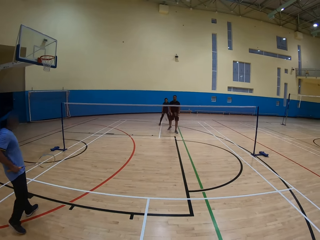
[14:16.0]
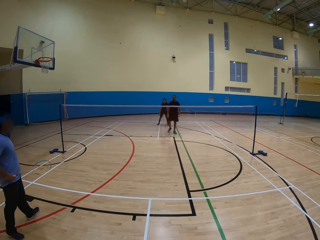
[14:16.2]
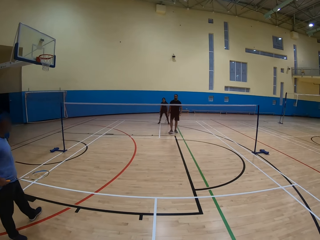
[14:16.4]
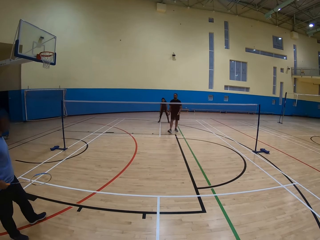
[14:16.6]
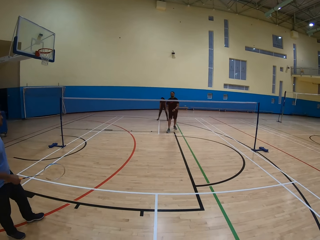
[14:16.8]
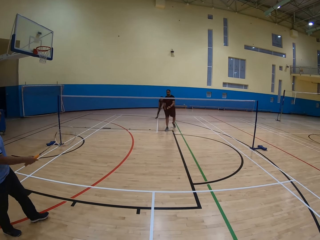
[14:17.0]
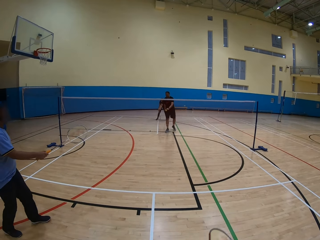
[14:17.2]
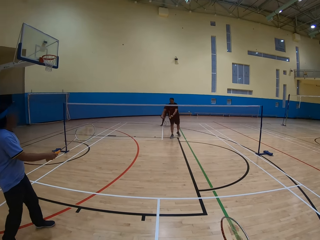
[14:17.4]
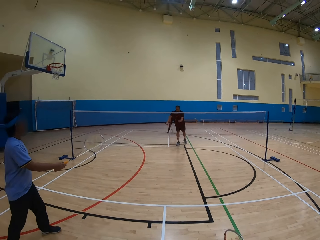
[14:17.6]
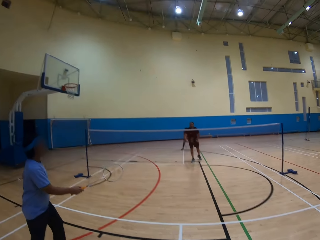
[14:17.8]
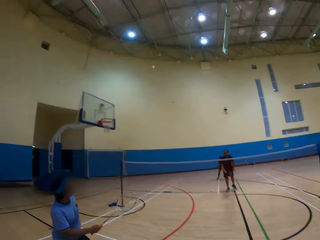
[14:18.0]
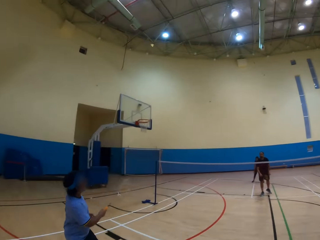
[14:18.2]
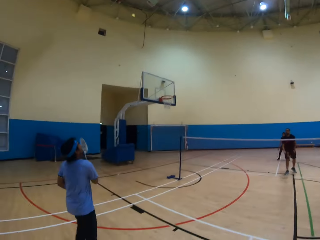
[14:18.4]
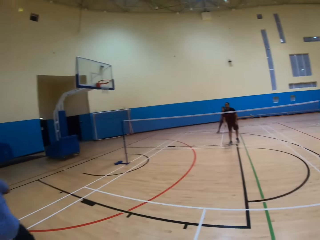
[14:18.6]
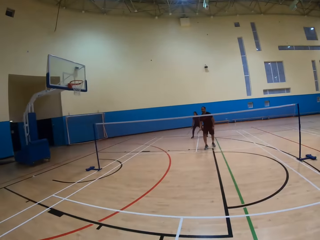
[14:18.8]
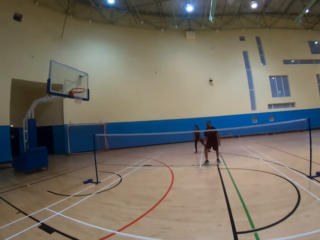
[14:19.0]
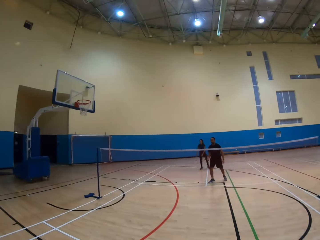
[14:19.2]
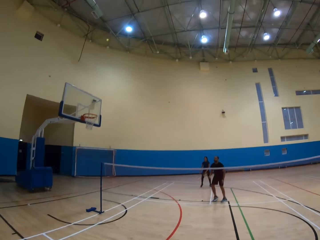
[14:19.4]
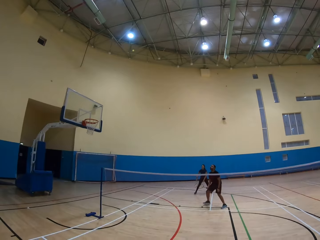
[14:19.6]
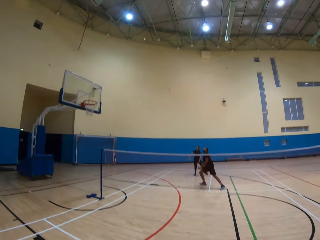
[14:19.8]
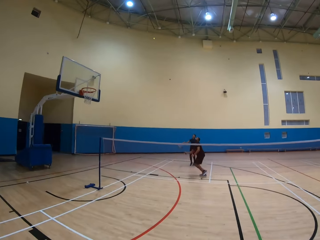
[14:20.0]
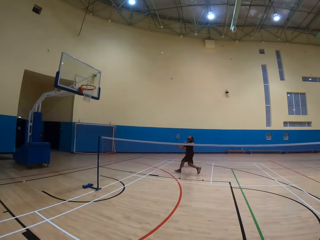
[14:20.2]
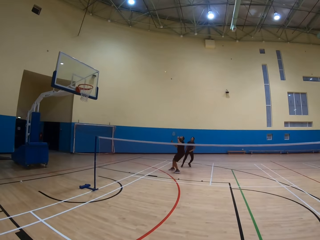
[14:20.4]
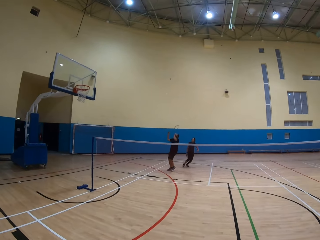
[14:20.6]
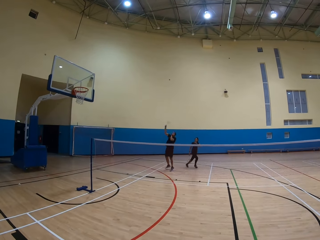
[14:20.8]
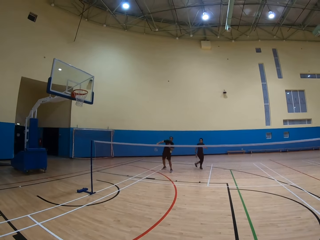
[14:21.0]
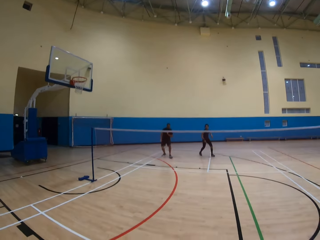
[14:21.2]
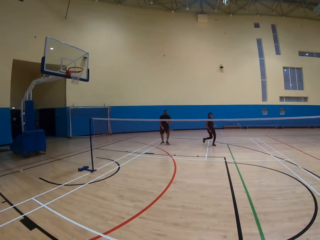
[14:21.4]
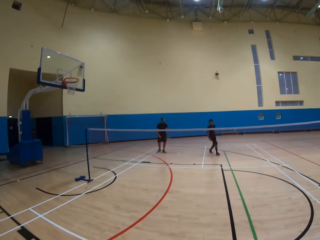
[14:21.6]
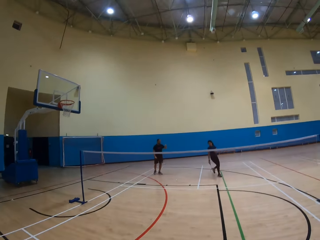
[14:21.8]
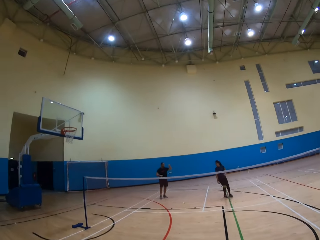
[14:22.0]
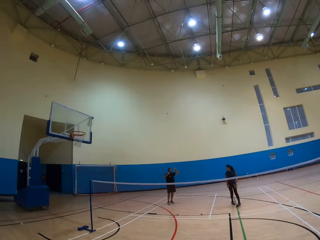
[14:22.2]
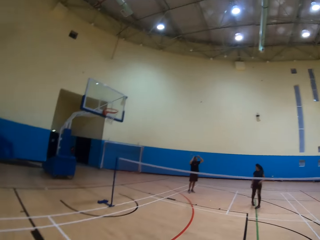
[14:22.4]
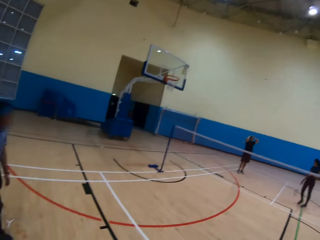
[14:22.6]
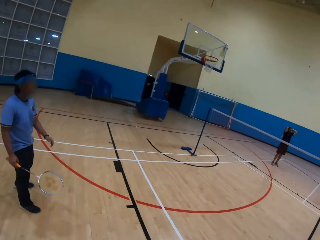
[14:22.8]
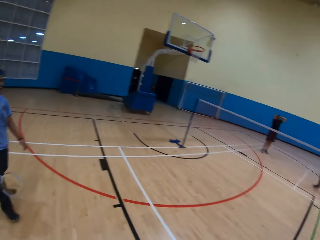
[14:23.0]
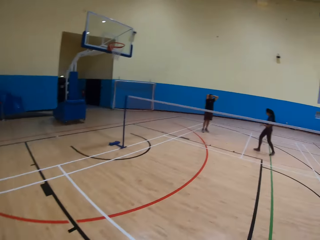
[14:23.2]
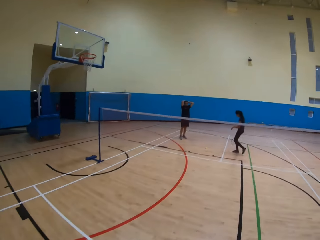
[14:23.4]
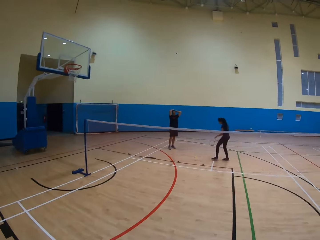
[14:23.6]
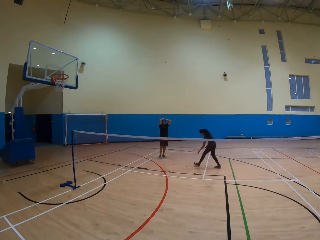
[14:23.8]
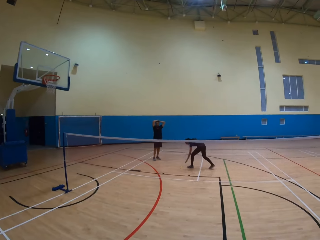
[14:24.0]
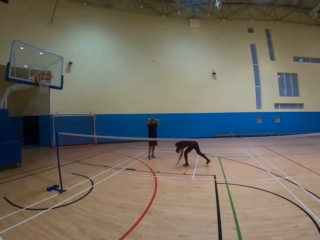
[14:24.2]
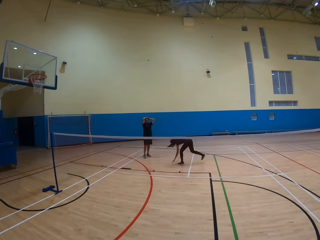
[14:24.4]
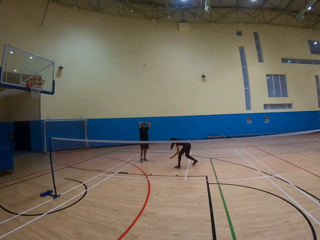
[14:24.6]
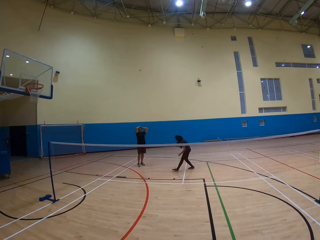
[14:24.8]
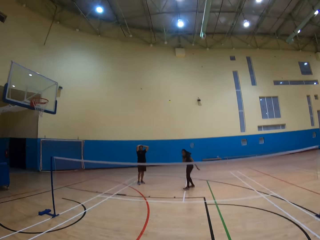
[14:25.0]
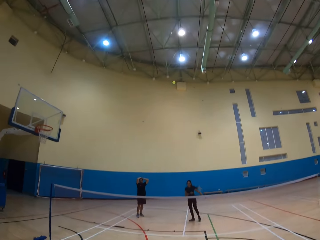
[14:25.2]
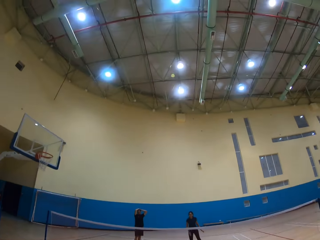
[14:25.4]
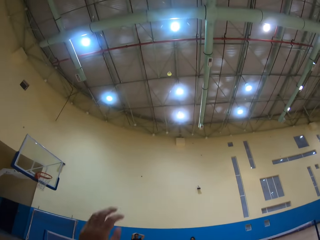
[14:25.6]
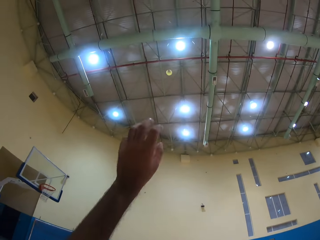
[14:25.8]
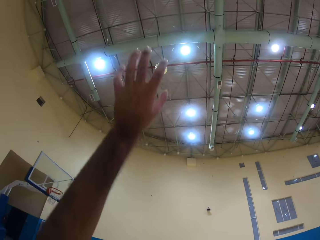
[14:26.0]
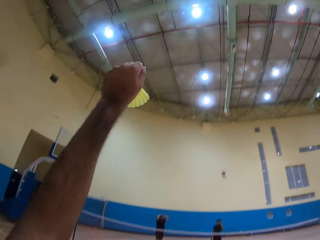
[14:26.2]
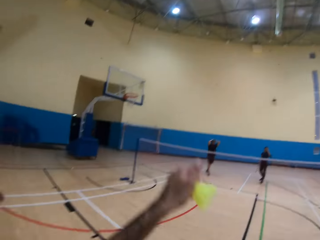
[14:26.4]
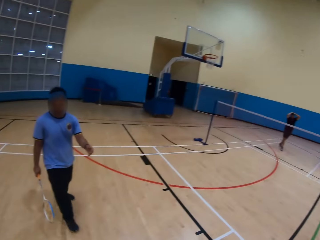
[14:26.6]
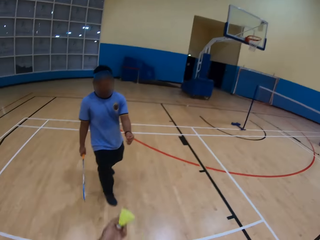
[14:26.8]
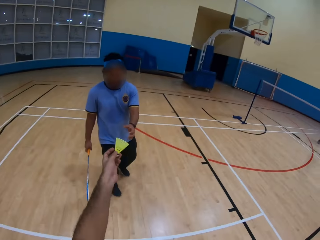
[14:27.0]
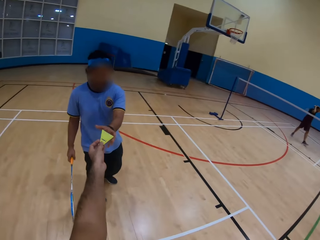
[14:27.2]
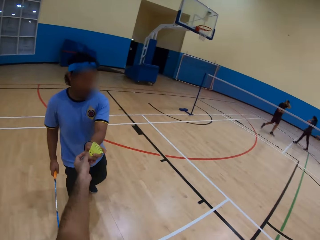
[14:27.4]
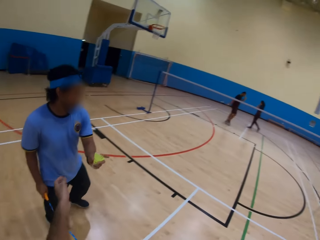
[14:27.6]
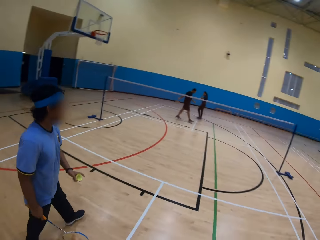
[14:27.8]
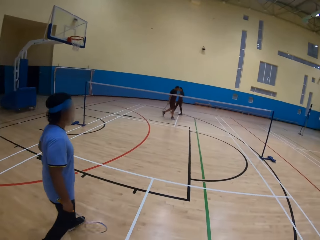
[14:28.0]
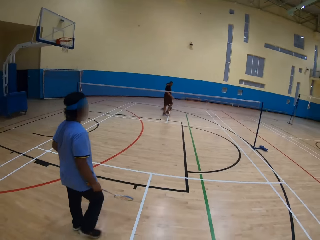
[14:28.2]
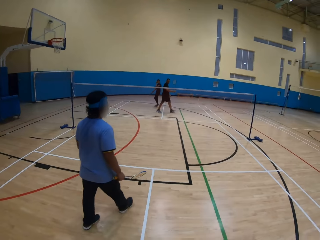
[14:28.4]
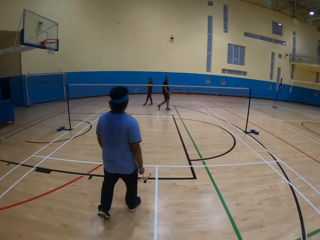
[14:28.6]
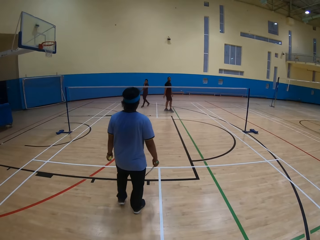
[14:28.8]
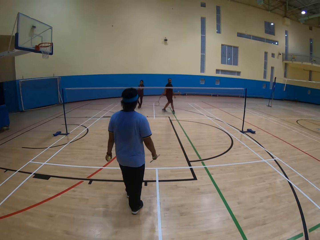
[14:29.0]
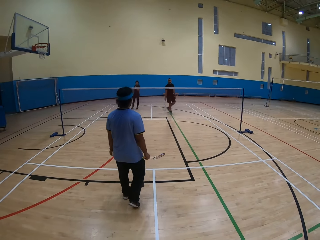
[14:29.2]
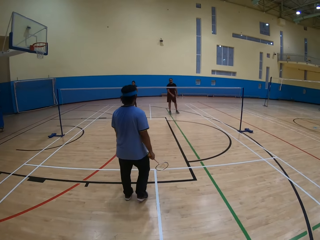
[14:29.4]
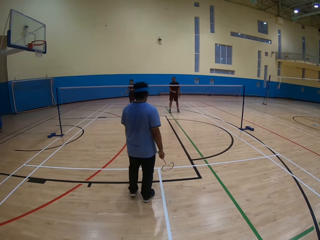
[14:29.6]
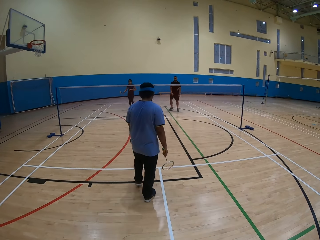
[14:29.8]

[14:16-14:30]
A man moves around. The man hits the shuttlecock. Another man hits the shuttlecock. The first man plays the game. The camera wearer plays the game. The first man hits the shuttlecock. The first man plays the game. A woman plays the game. The camera wearer looks around. The woman picks the shuttlecock from the floor. The woman hits the shuttlecock. The camera wearer looks around. They pick up the shuttlecock. They give the other man the shuttlecock. The other man walks around.

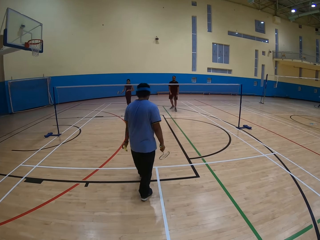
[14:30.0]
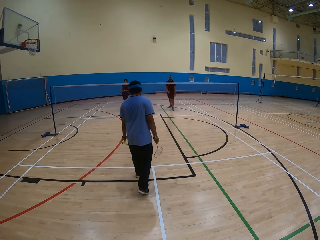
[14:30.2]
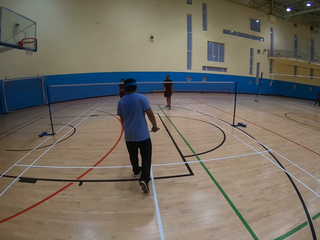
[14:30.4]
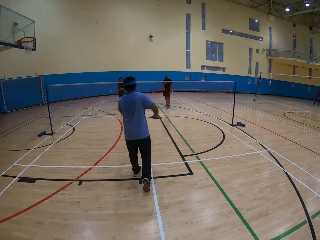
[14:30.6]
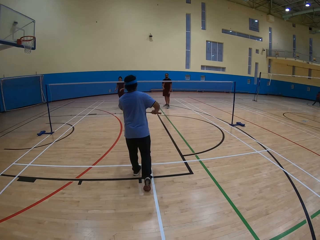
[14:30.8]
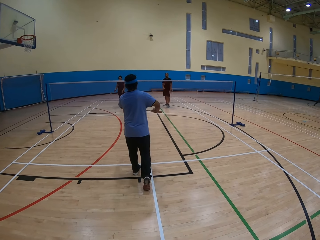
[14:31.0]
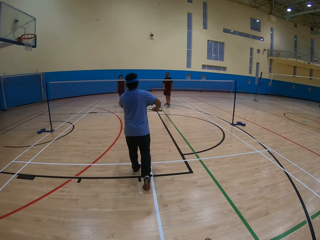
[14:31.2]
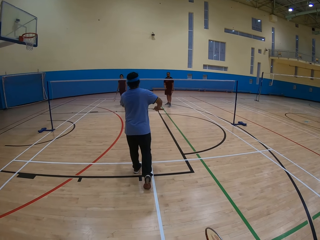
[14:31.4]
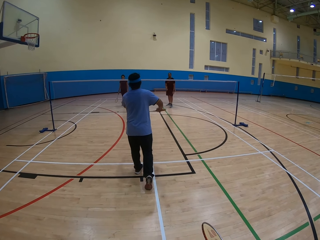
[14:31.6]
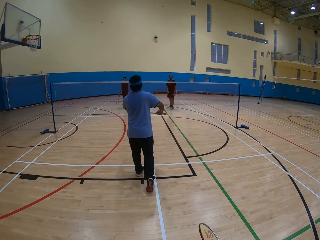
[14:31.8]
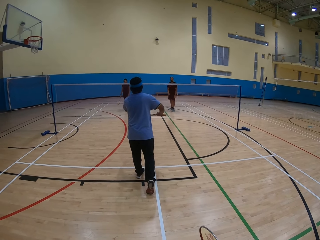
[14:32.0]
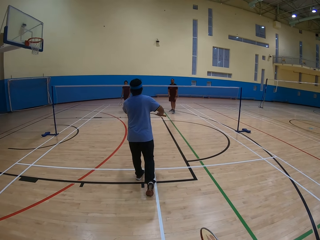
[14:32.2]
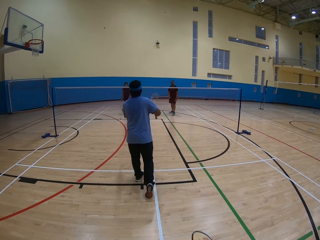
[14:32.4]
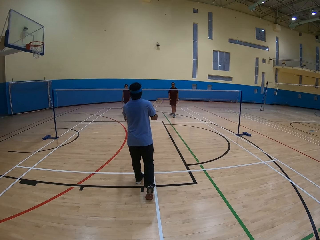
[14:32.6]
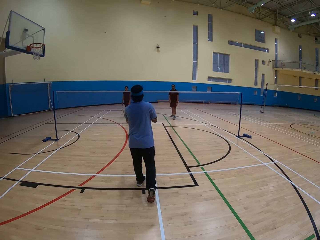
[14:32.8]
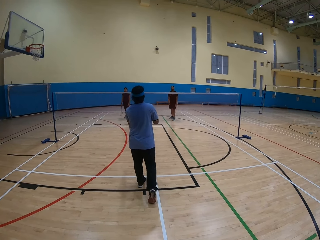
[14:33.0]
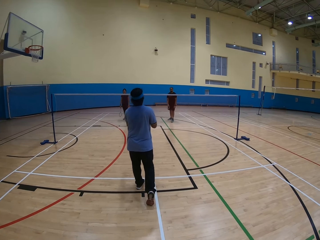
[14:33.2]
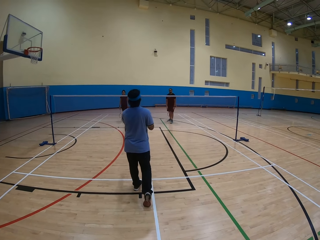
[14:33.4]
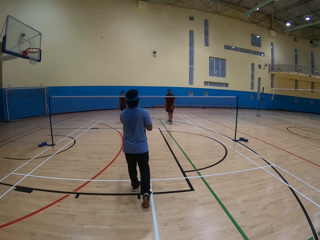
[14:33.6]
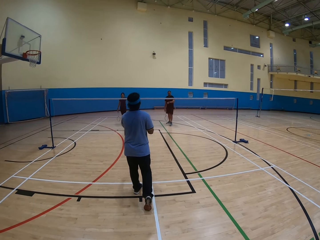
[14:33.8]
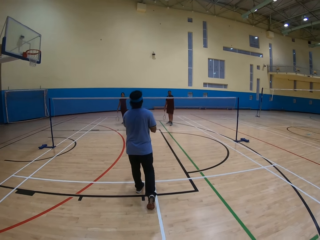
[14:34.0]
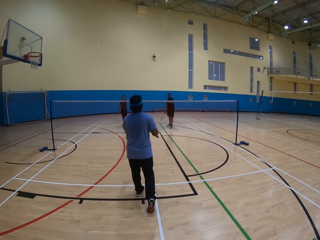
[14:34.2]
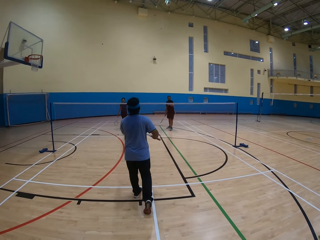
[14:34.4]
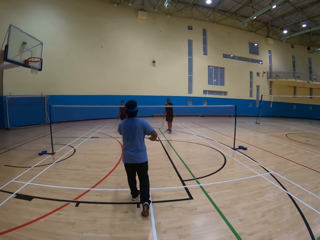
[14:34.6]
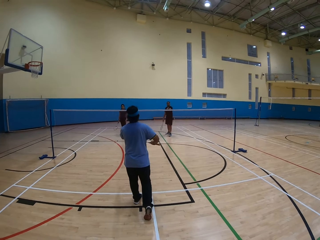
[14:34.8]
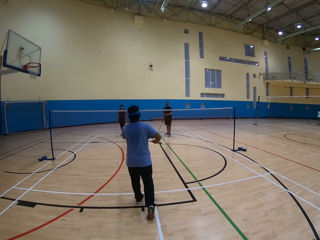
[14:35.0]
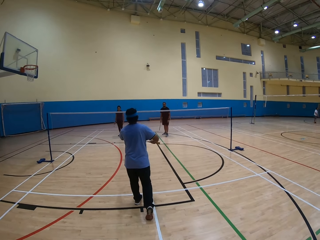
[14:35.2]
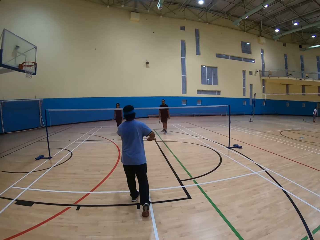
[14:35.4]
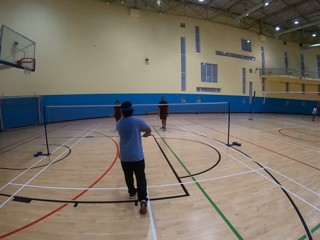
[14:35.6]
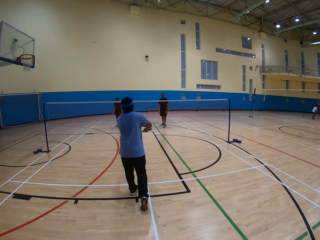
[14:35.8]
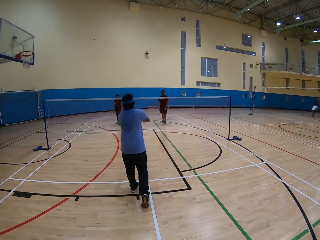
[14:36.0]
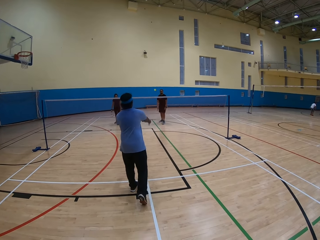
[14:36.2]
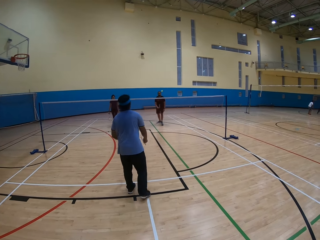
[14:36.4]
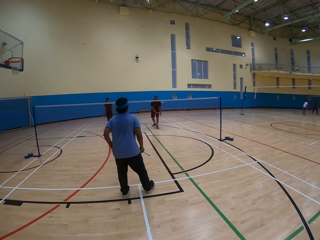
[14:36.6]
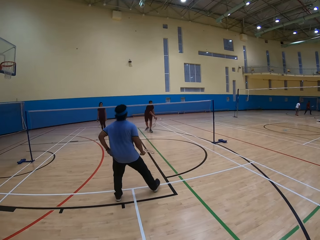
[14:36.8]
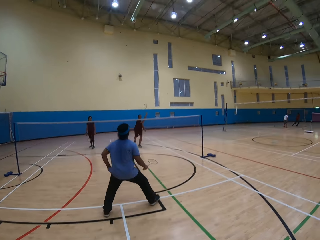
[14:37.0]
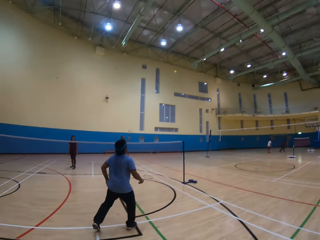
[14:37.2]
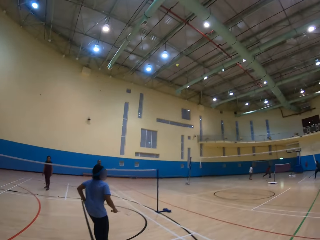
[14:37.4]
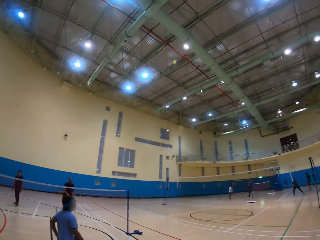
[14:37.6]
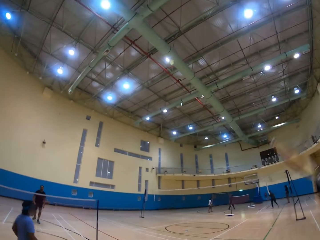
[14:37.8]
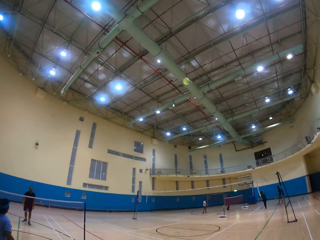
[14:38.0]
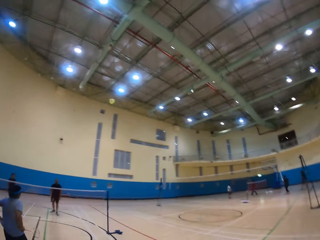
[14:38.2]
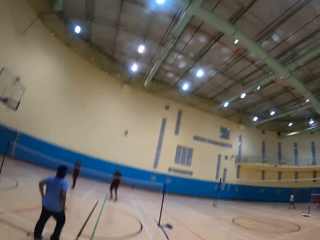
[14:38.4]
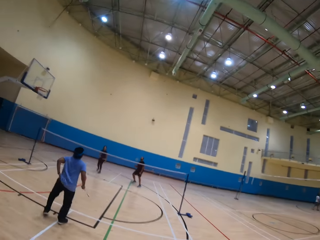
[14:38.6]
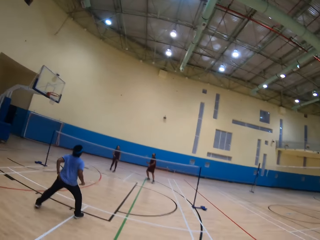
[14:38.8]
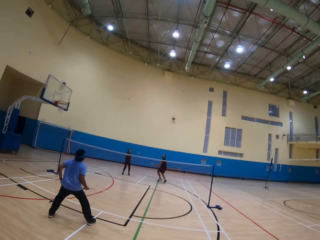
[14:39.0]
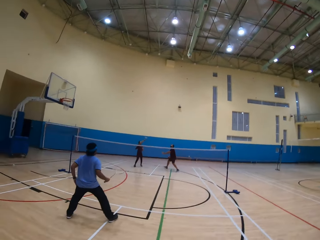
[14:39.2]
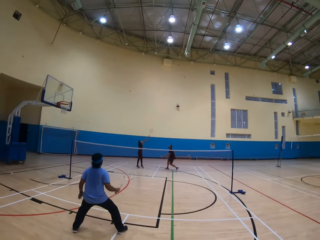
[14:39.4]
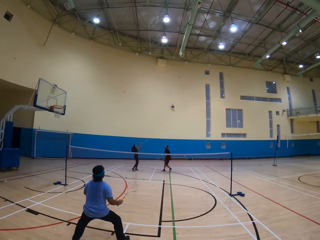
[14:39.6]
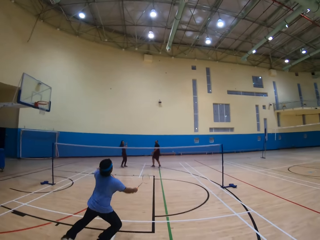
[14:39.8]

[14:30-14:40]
A man moves around. The man hits the shuttlecock. The man plays the game. Another man hits the shuttlecock. The first man moves around. The camera wearer hits the shuttlecock.
